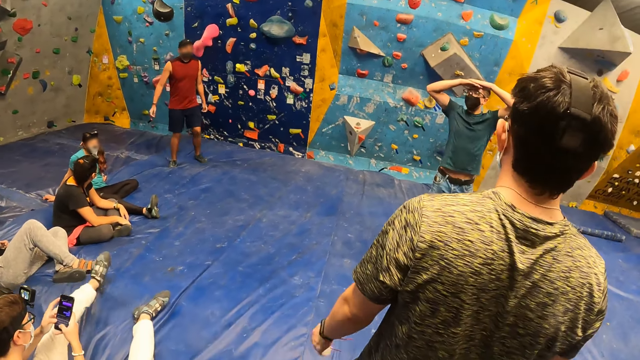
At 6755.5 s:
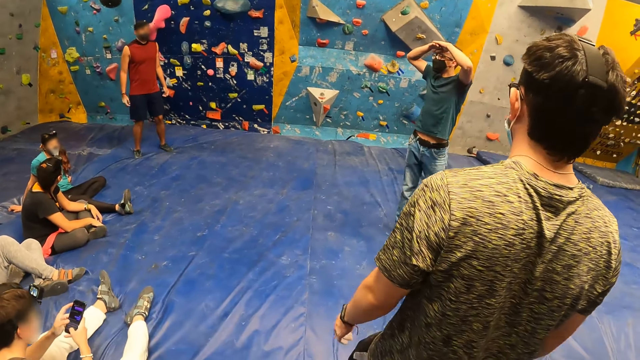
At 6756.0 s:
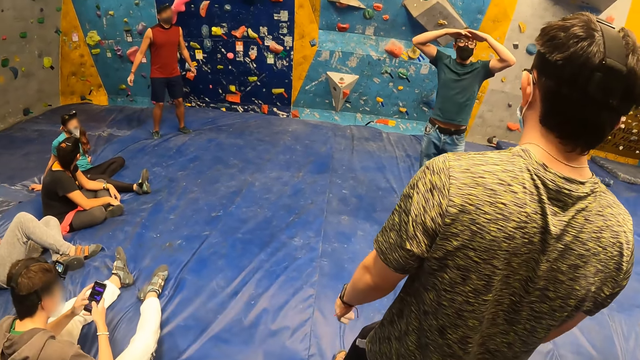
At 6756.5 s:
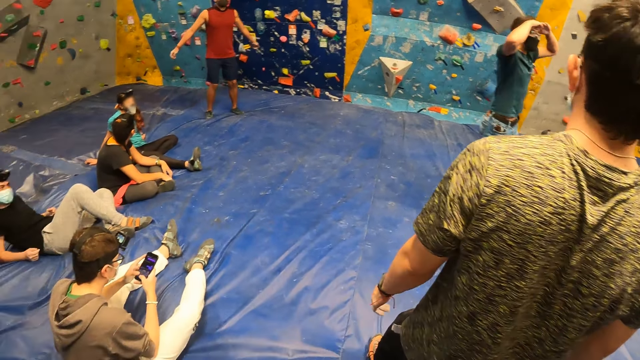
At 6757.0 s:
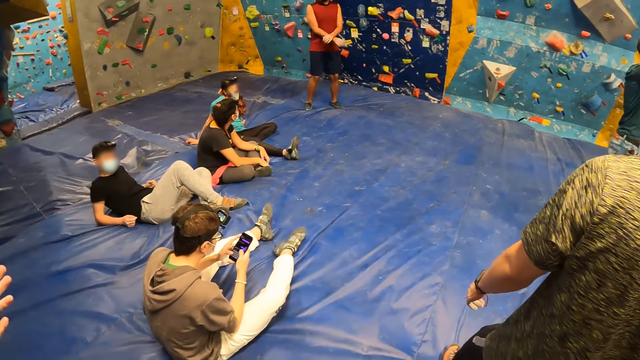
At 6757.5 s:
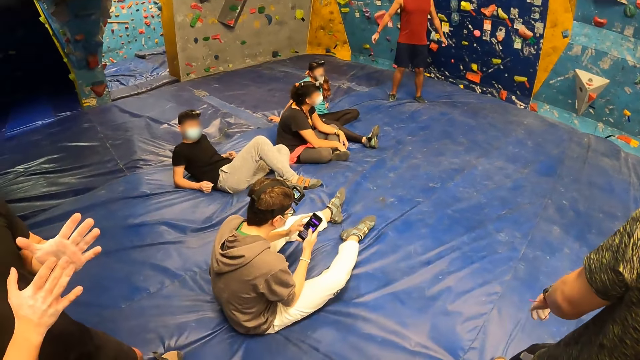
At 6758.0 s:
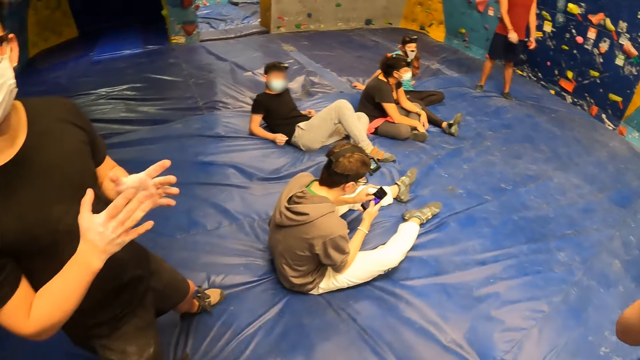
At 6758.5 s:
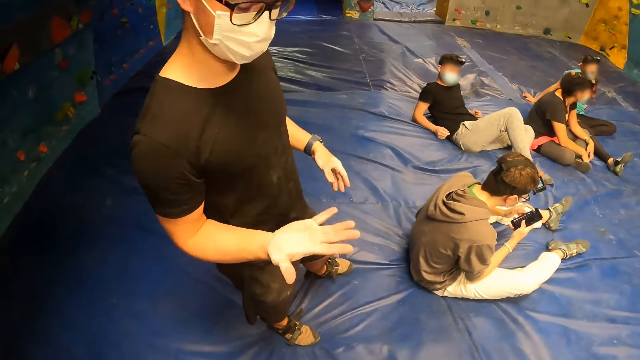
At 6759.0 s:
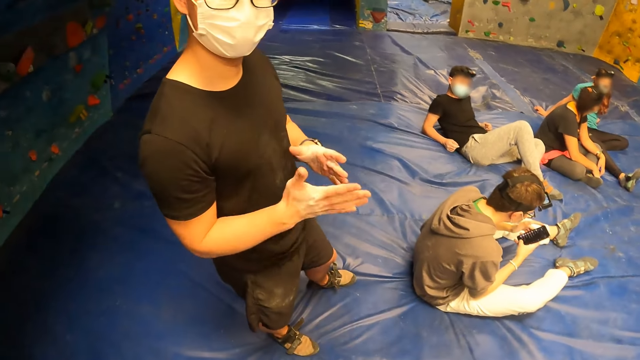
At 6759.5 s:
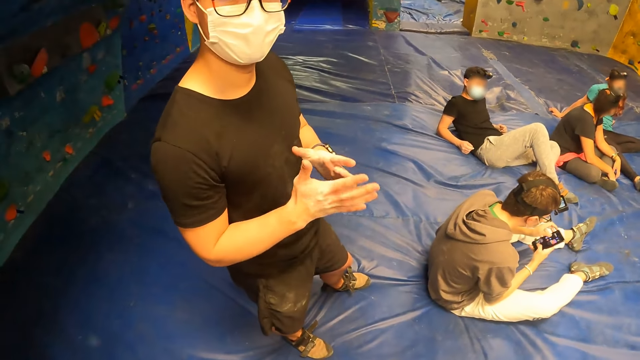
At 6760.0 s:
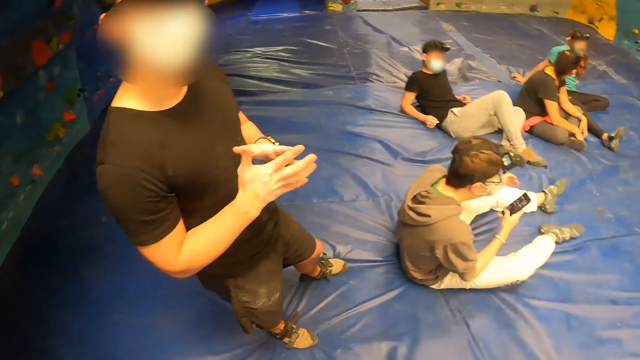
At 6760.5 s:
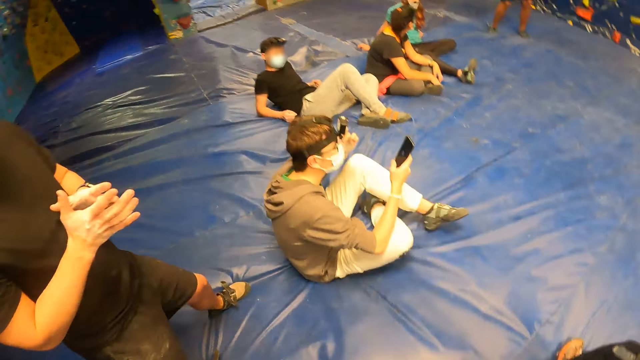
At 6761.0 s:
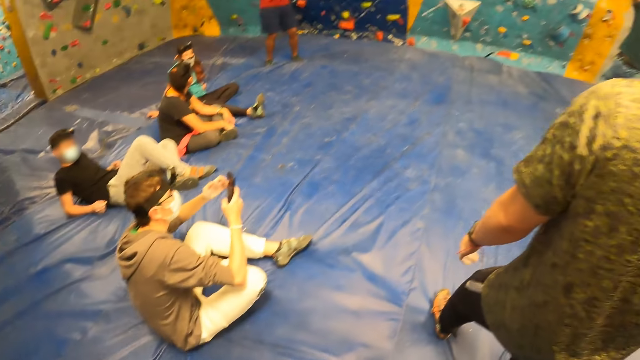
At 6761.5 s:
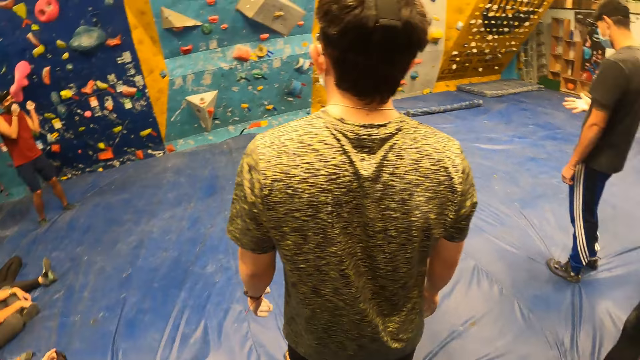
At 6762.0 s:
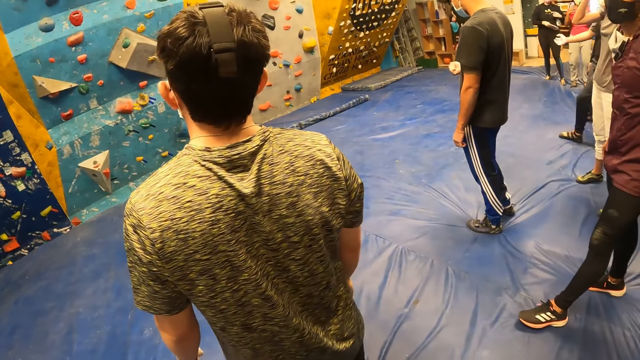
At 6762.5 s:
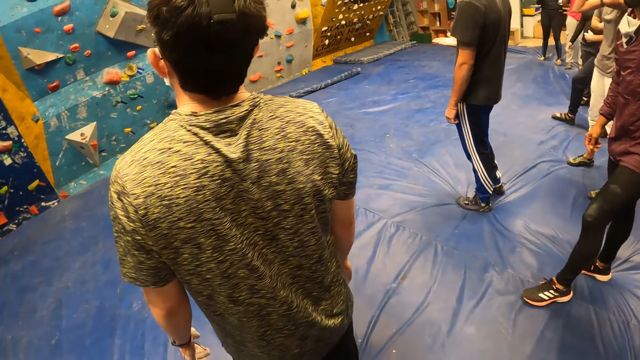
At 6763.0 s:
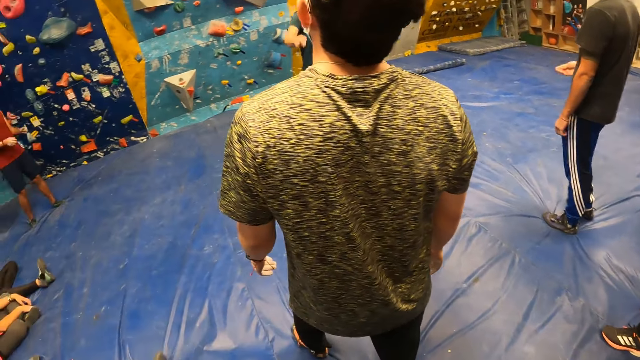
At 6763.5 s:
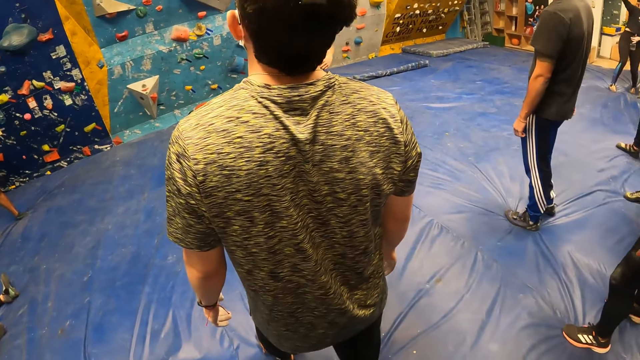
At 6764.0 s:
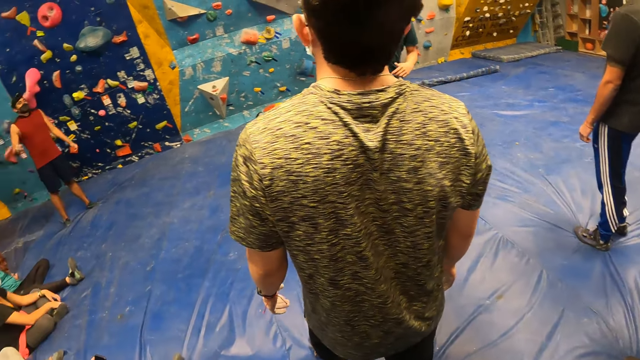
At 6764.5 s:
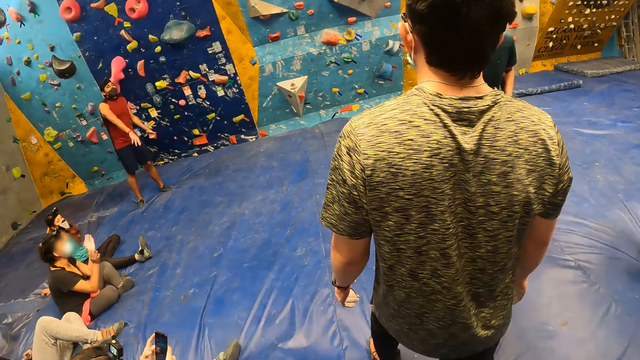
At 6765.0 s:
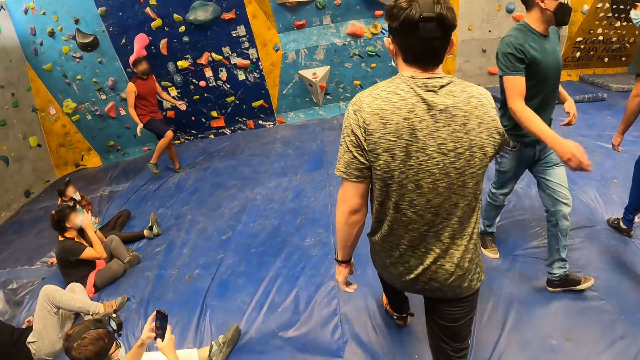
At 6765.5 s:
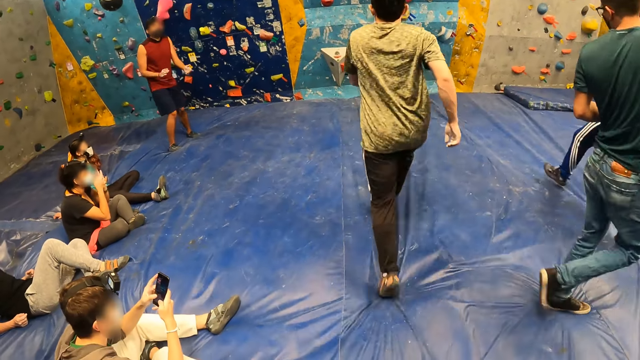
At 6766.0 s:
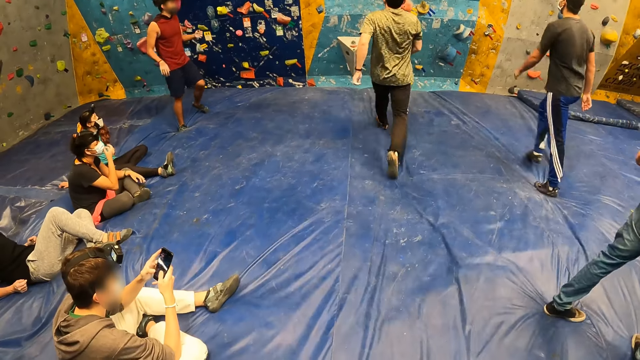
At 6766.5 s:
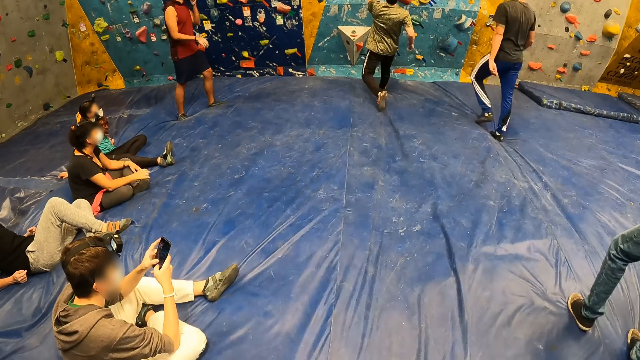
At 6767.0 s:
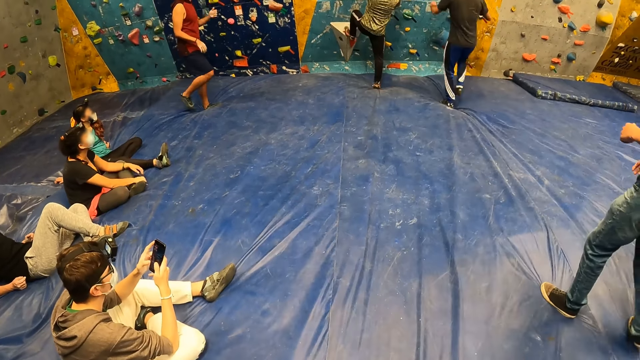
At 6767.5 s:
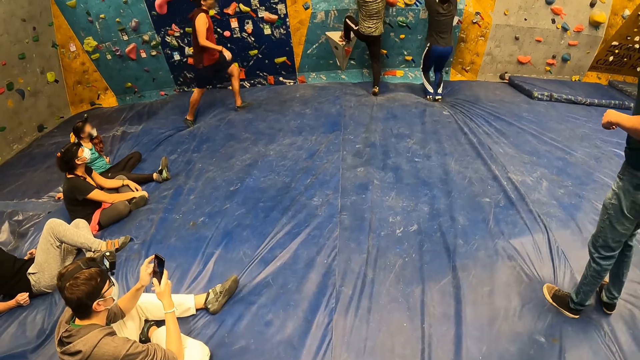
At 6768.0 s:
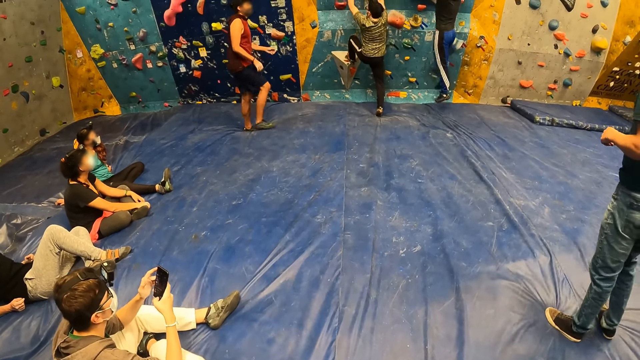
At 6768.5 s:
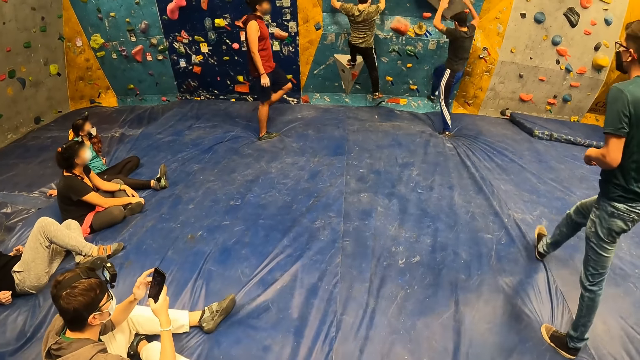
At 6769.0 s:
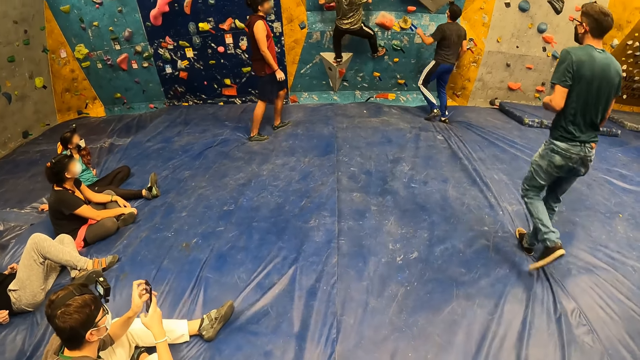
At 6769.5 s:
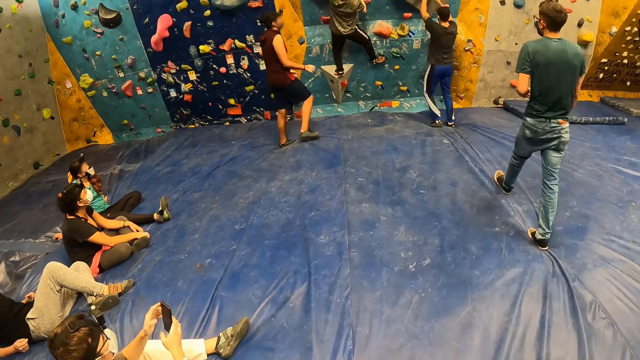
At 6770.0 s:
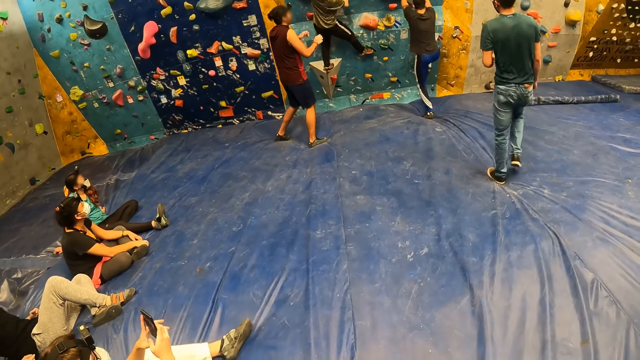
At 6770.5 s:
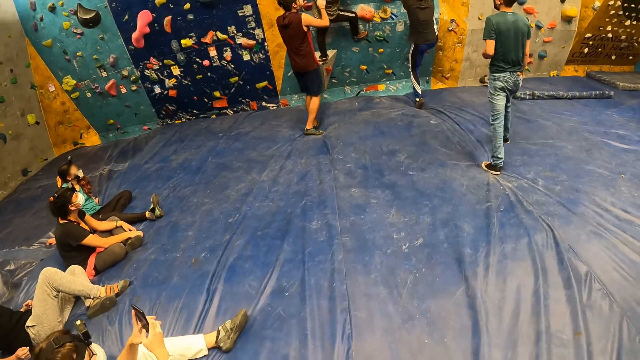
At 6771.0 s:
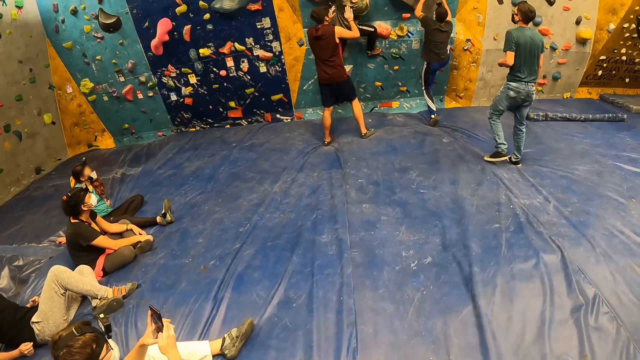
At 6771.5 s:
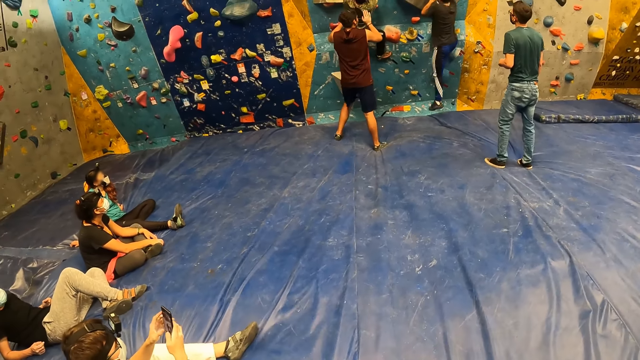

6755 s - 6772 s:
The camera wearer interacts with a man. Another man runs towards the climbing wall. A third man walks towards the bouldering wall. A fourth man runs towards the bouldering wall. A fifth man claps hands and walks around. The fourth man climbs the bouldering wall with both hands. The fifth man walks towards the fourth man. The third man climbs the bouldering wall with both hands. The third man falls from the bouldering wall. A sixth man walks towards the bouldering wall. The fifth man raises both hands. The third man climbs the bouldering wall with both hands.

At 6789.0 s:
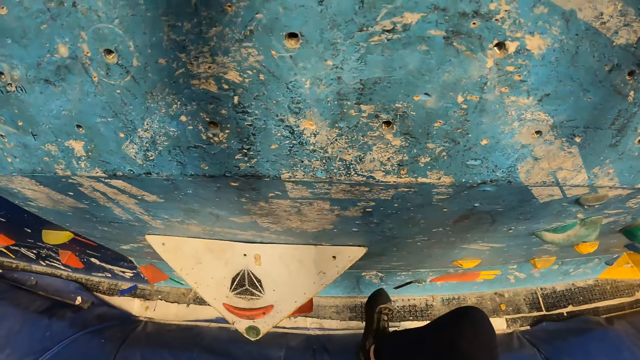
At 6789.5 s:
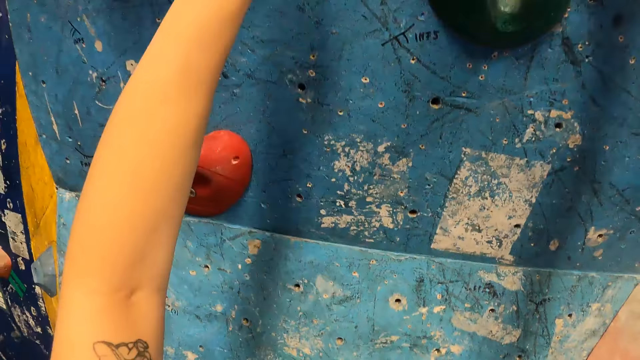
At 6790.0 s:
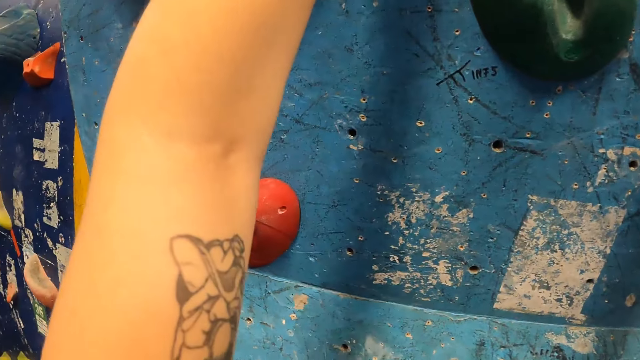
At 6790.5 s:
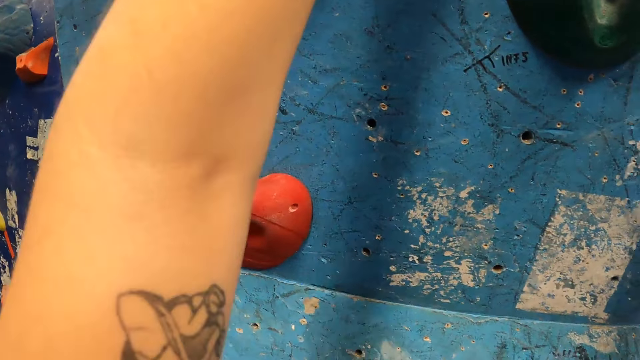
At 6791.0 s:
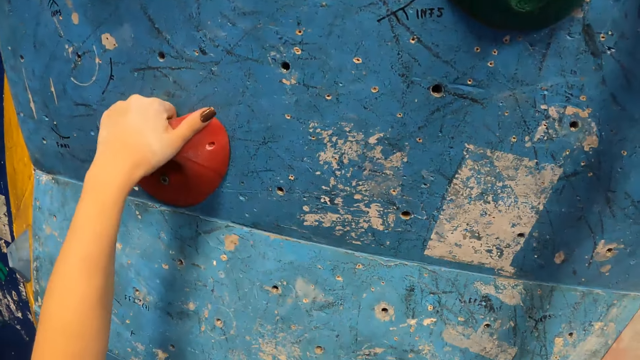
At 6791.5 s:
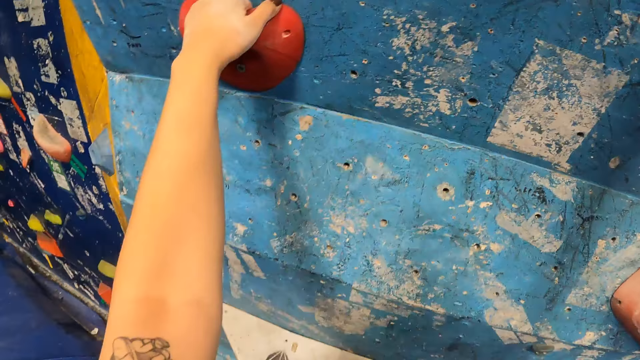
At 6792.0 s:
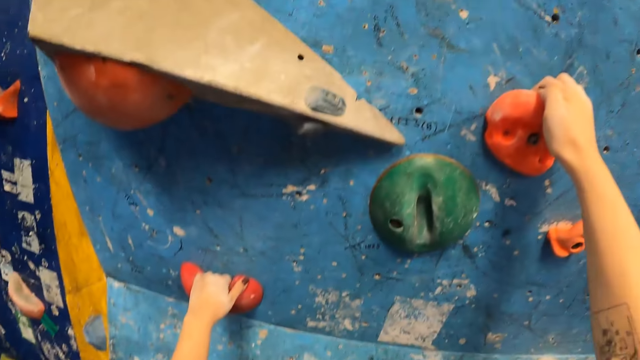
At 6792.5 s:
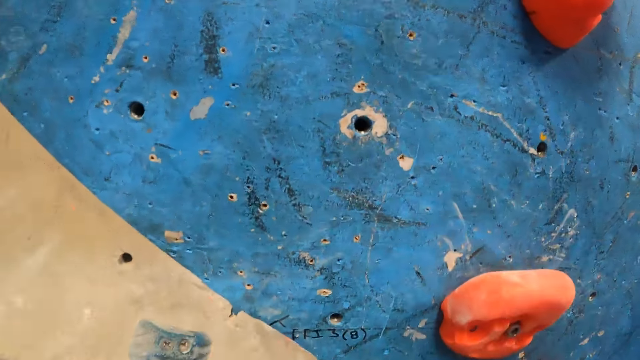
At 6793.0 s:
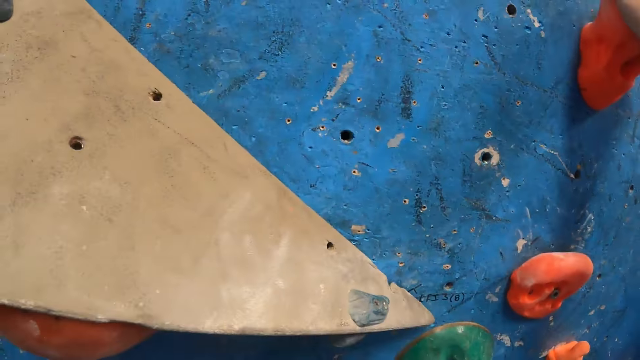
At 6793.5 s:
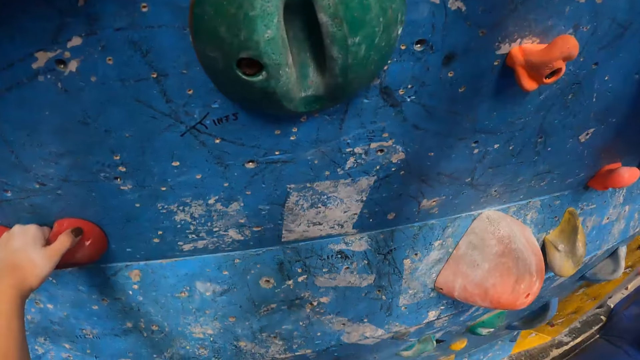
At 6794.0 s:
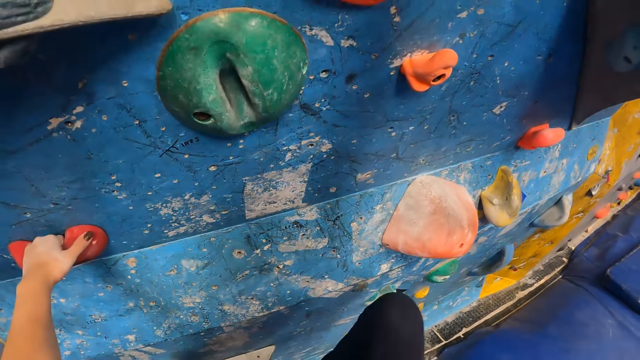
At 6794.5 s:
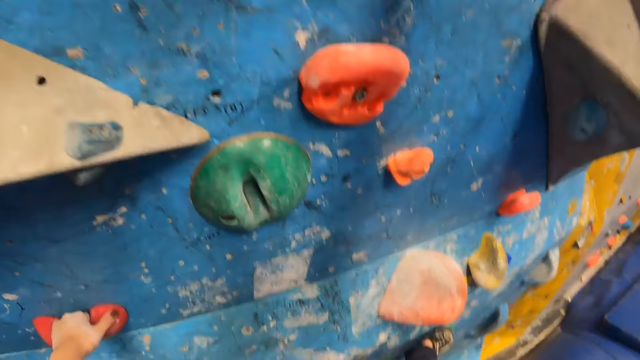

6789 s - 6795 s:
The camera wearer looks around and climbs on the wall.
